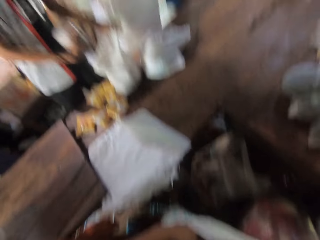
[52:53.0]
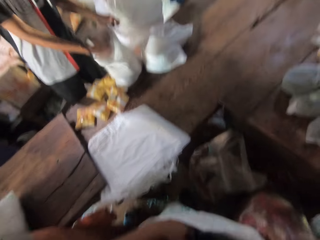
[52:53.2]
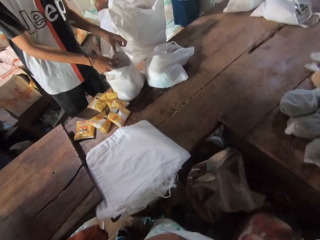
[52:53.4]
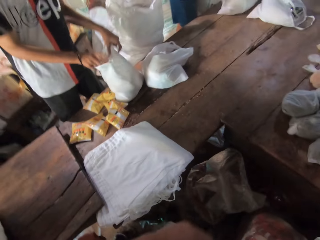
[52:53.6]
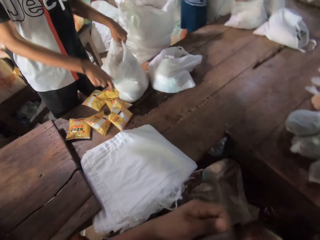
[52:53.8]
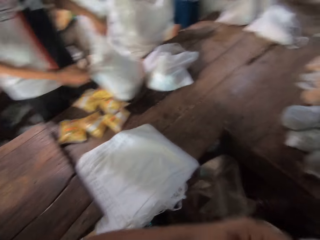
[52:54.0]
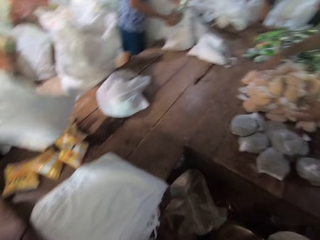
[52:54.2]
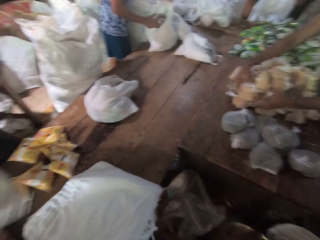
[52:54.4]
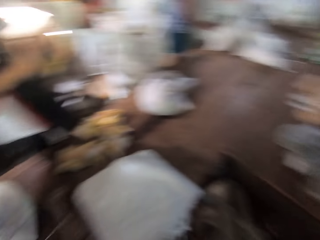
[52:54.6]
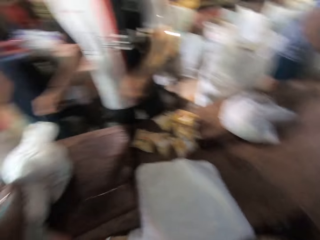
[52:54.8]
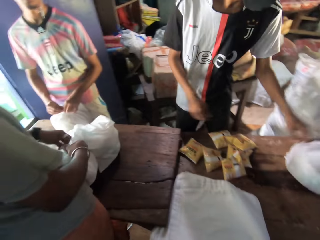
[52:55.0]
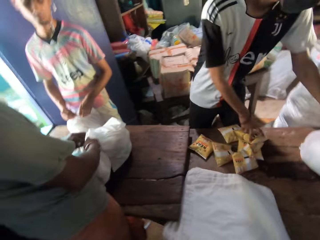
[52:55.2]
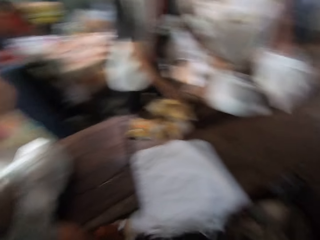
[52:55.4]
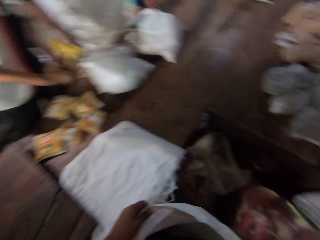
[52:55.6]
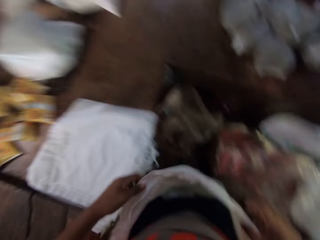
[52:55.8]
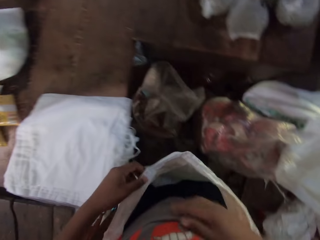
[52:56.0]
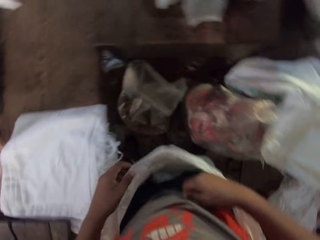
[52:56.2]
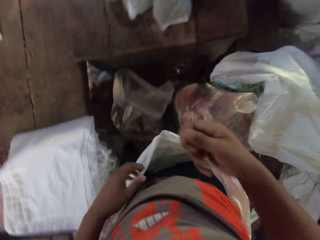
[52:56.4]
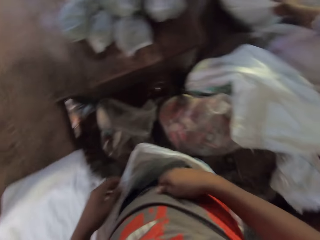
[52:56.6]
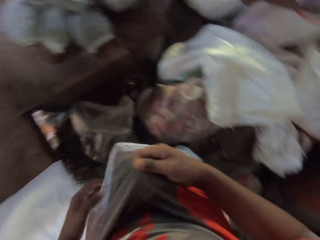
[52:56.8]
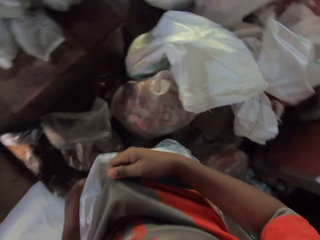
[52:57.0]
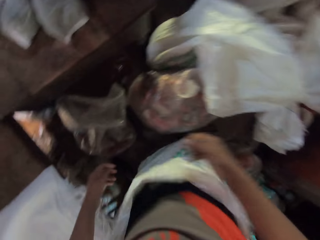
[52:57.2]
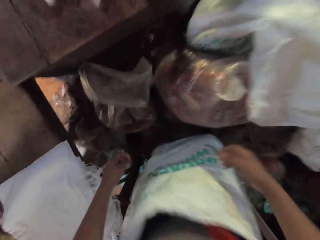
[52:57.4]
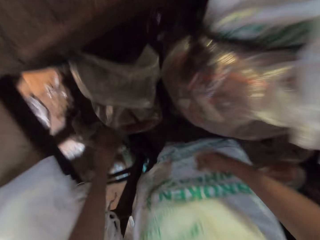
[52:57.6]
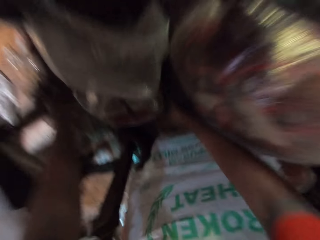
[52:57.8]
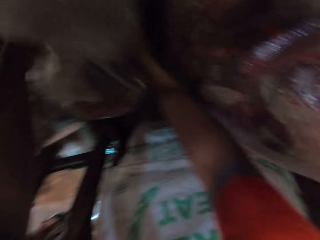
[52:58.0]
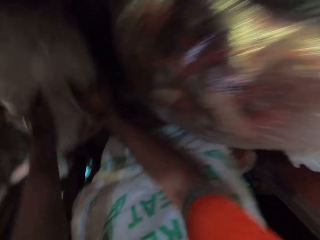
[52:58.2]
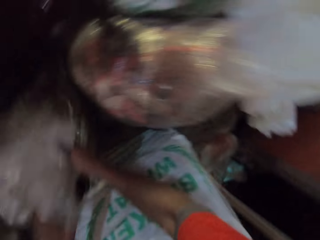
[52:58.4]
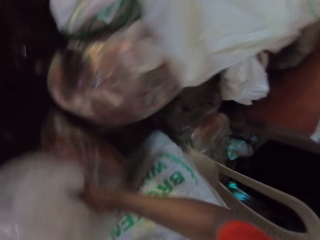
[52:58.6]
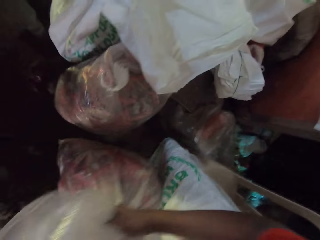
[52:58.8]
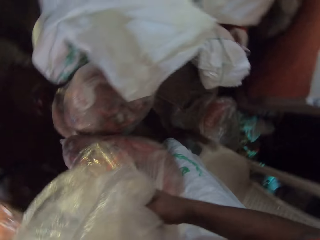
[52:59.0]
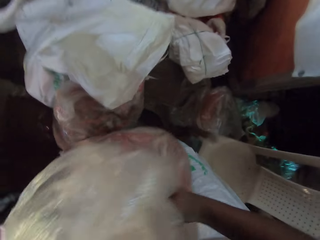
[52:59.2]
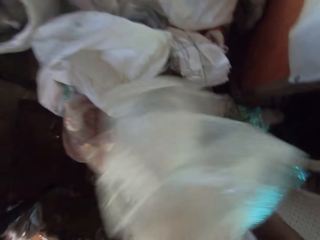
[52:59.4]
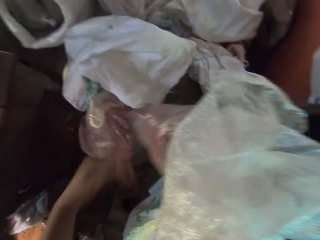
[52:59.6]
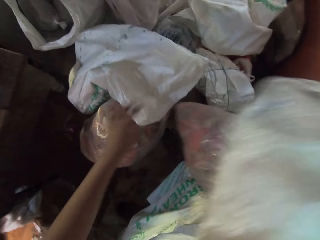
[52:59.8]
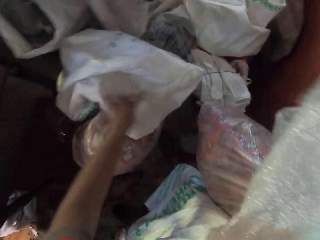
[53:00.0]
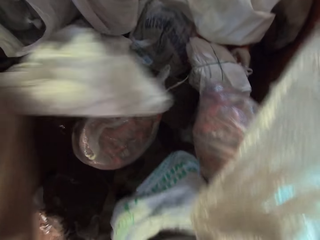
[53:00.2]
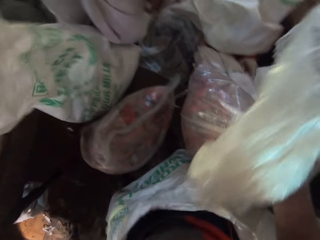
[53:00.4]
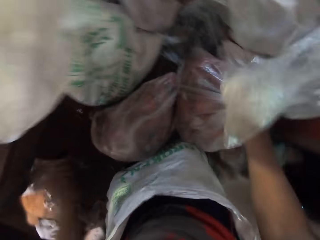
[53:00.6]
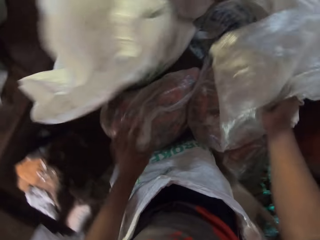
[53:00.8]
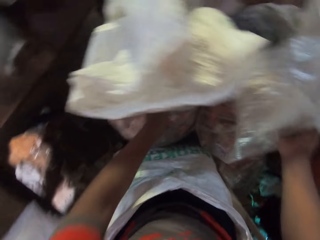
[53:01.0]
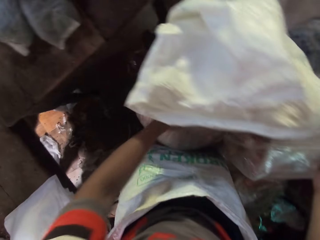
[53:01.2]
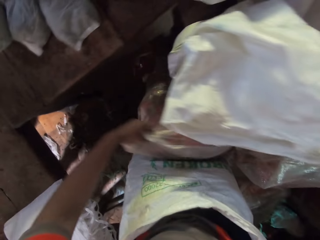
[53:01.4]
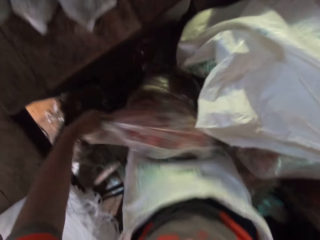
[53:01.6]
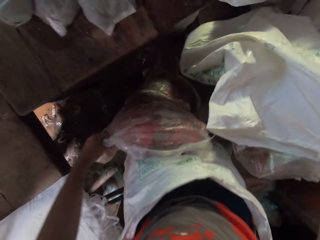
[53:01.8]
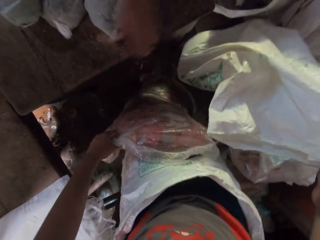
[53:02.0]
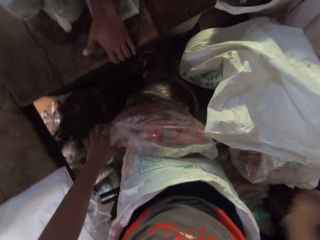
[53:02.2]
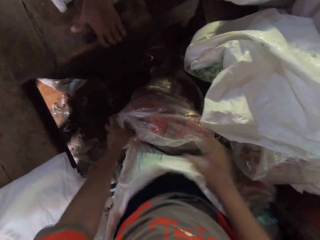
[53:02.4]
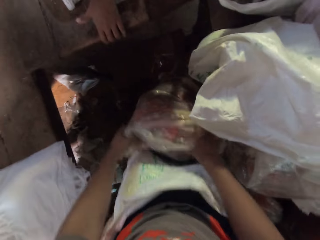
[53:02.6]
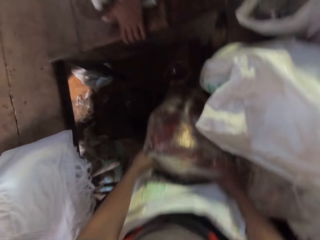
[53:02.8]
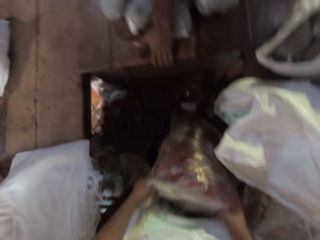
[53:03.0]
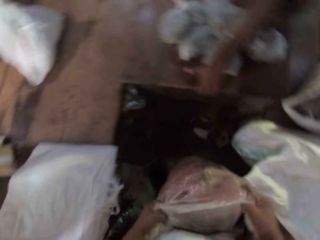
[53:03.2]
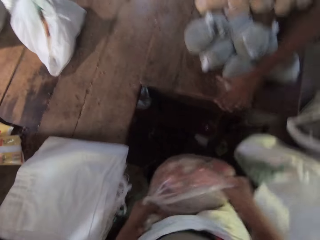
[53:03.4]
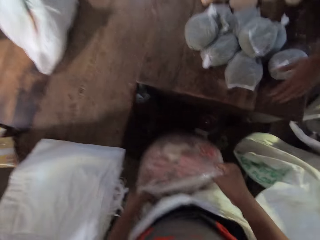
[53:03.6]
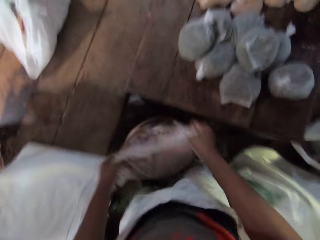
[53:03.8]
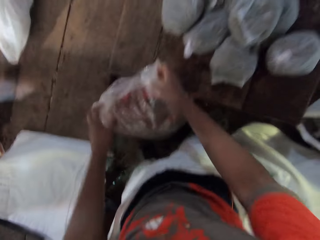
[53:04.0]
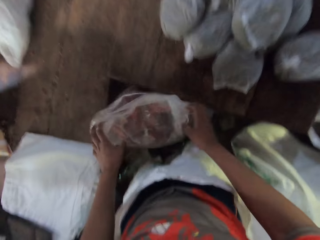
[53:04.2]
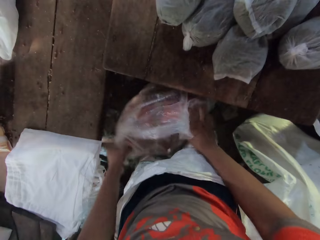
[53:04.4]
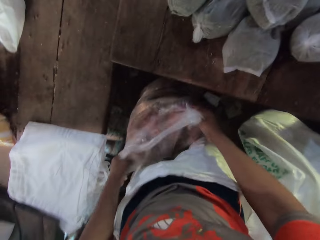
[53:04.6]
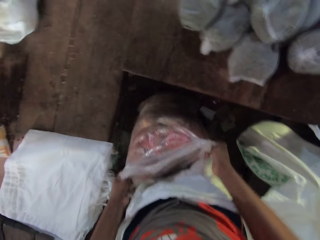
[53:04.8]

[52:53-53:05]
The man puts the packaged rice into the plastic bag in his left hand. The camera wearer pulls his shirt with his right hand. He picks up the sack from the floor with both hands to a bench. He drops the sack onto another sack with his right hand. He pulls a sack on the floor with his left hand. He pulls the sack on the floor with both hands.

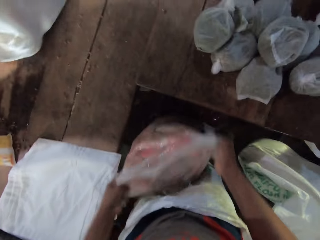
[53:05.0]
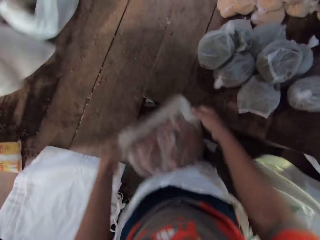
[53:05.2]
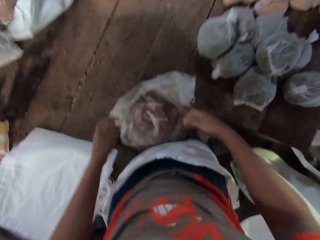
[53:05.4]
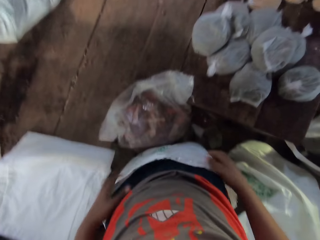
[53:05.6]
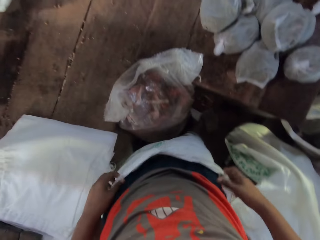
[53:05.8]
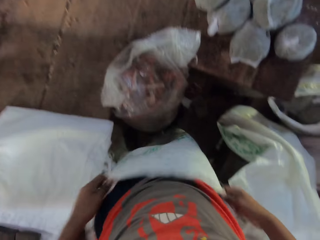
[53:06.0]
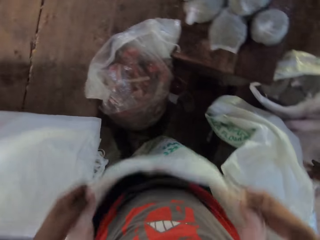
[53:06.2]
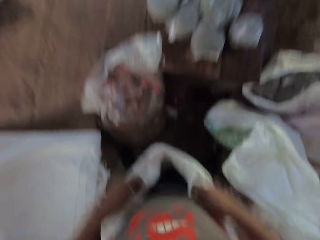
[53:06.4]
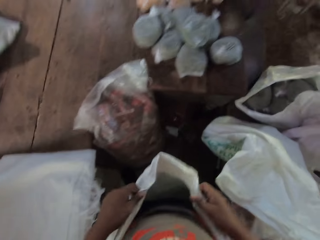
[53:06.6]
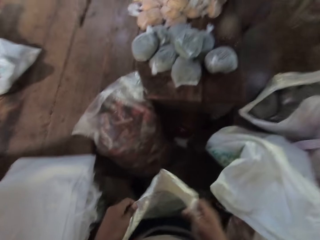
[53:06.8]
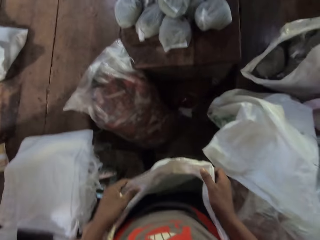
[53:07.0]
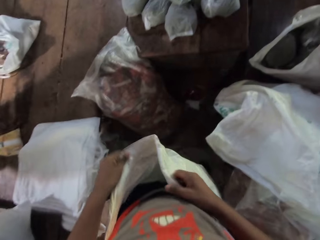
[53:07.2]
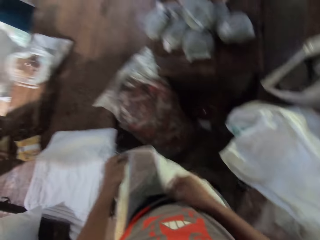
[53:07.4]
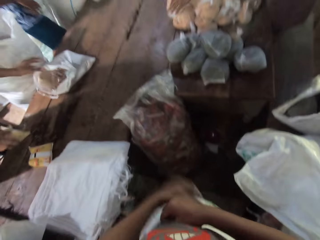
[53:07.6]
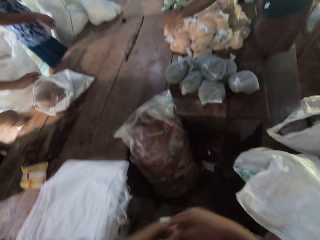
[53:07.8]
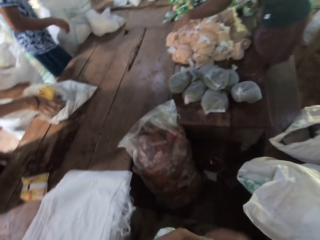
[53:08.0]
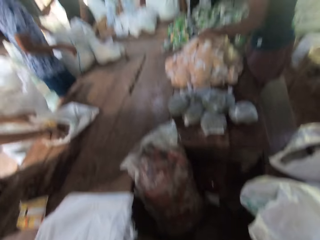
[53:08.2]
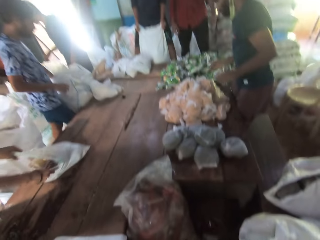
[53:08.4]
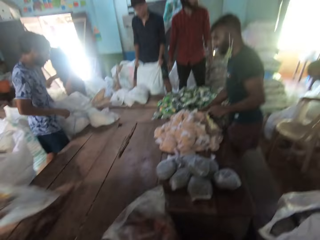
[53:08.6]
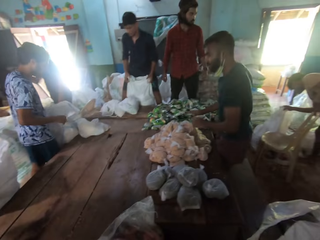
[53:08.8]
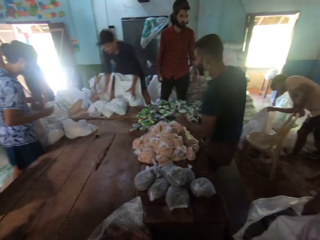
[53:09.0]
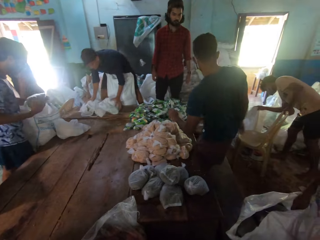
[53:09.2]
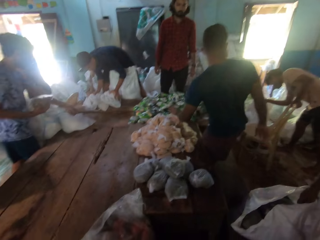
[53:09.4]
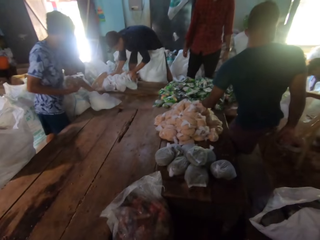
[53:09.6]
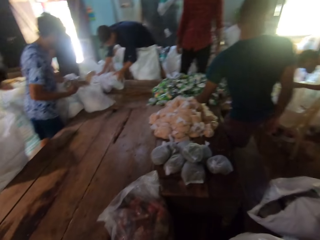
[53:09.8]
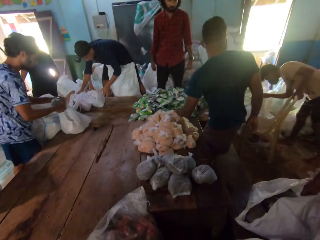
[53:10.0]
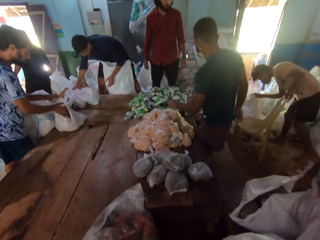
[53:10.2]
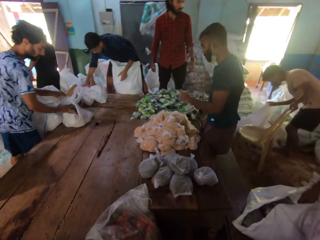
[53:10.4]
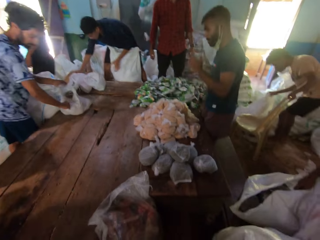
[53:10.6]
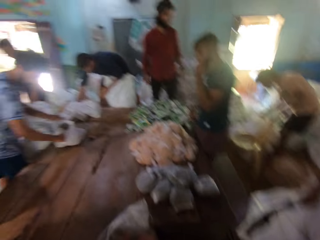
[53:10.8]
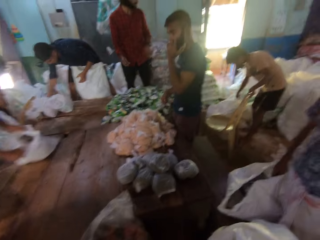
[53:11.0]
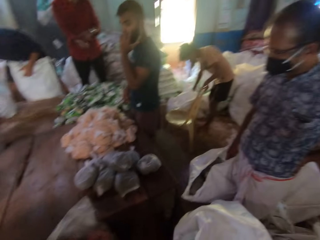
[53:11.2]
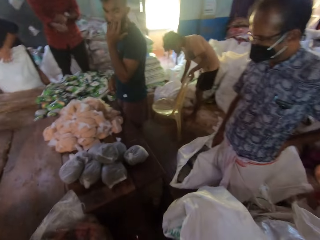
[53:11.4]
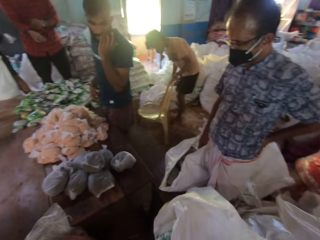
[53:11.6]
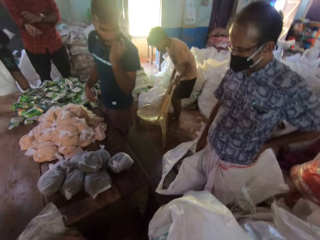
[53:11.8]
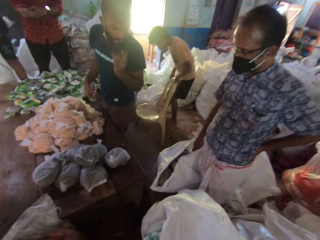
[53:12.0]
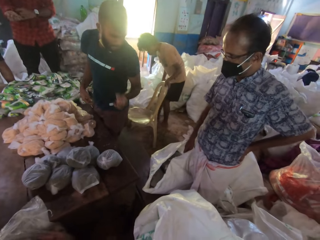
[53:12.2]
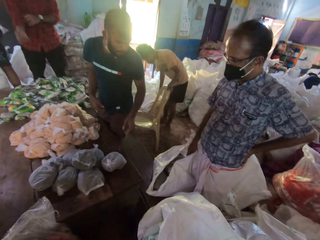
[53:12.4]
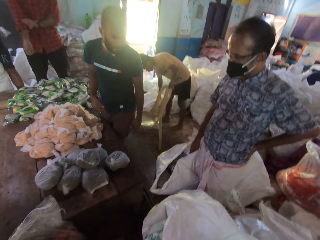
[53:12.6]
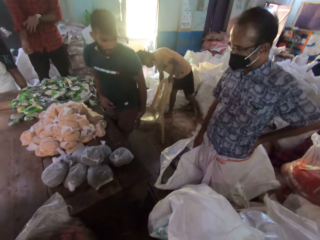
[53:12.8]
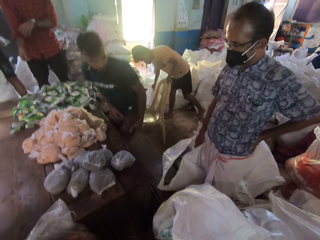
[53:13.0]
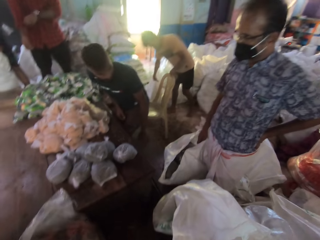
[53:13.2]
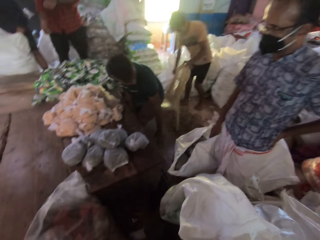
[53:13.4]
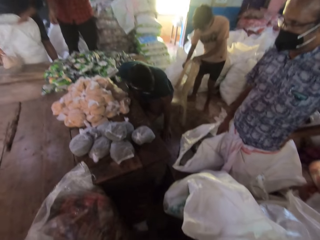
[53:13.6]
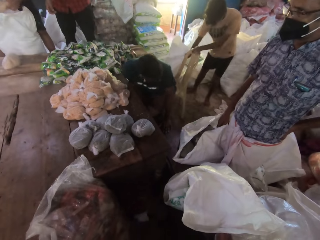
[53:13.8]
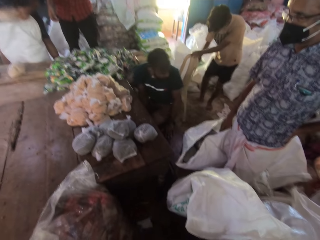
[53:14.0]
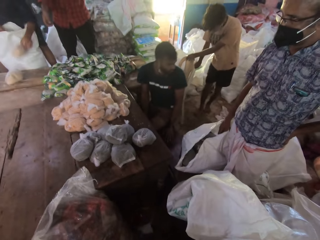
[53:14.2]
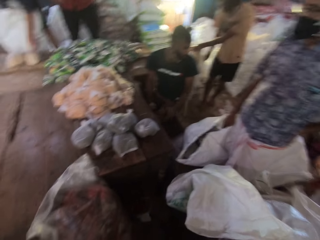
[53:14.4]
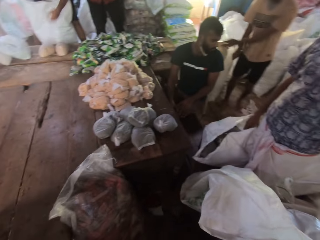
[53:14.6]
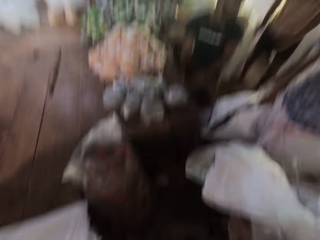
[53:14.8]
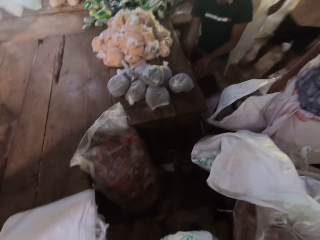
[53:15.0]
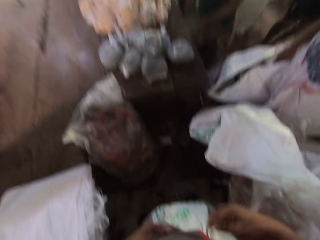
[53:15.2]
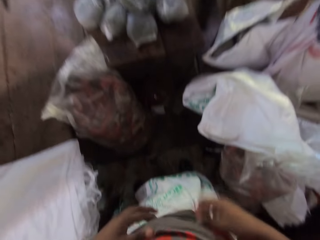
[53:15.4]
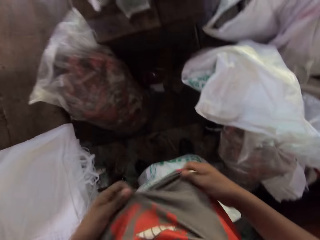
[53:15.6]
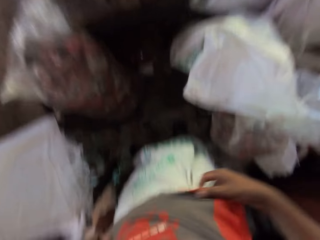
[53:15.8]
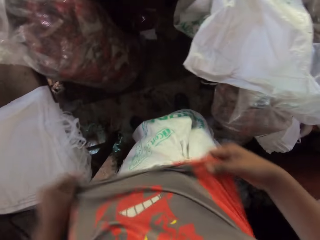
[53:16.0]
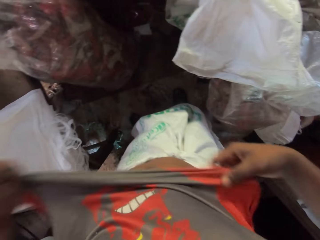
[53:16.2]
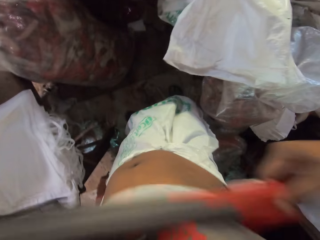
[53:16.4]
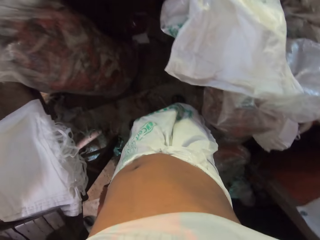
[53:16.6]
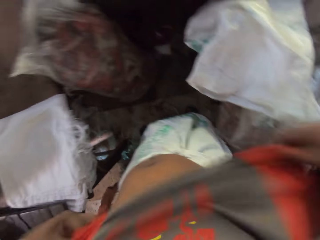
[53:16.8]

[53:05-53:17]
The camera wearer pulls the sack on the floor with both hands. A man puts packaged rice into the plastic bag in his left hand. Another man moves plastic bags on the table with both hands. A third man puts packaged rice into the plastic bag in his left hand. A fourth man sits on a chair. The camera wearer adjusts the shirt. He pulls his shirt with both hands.
